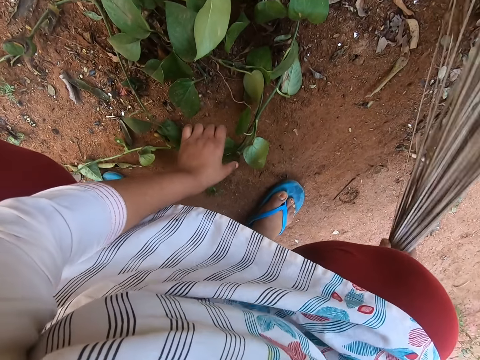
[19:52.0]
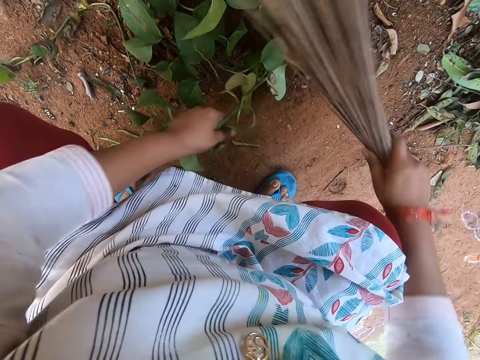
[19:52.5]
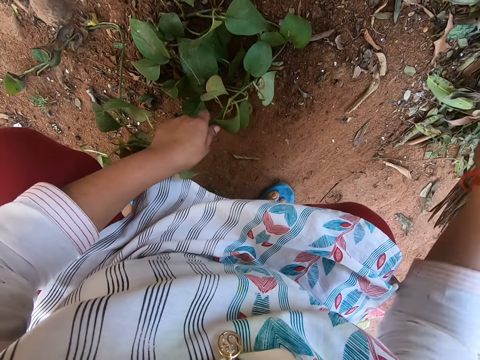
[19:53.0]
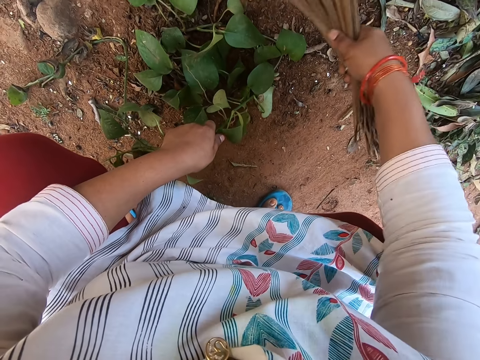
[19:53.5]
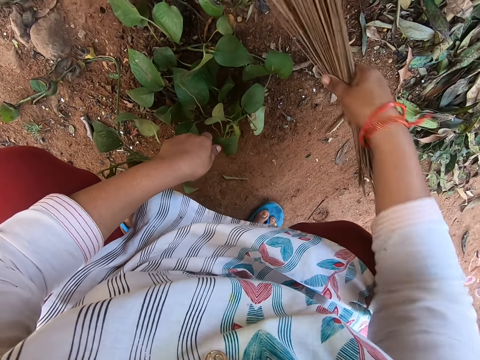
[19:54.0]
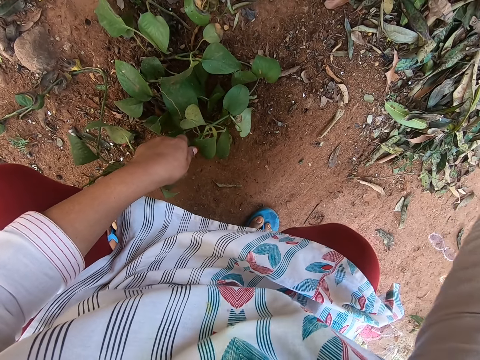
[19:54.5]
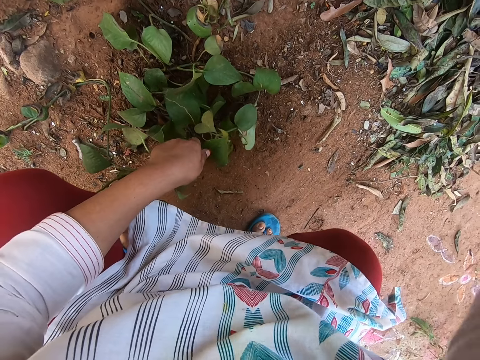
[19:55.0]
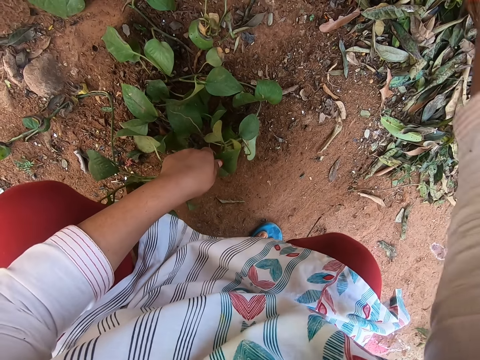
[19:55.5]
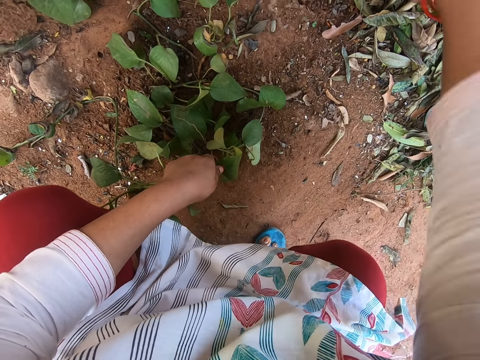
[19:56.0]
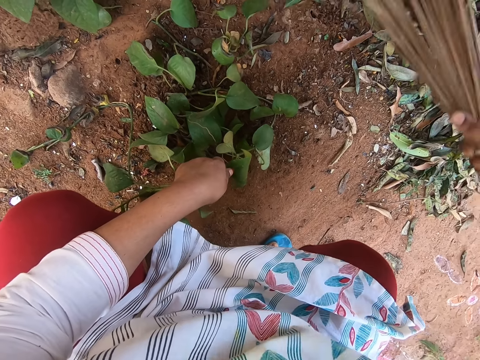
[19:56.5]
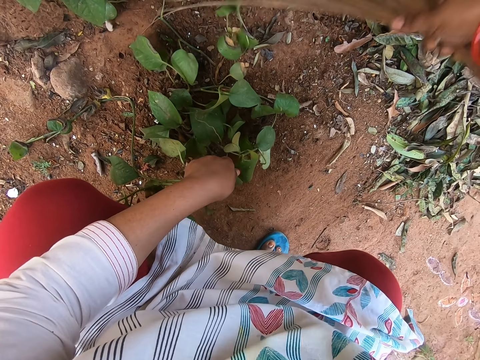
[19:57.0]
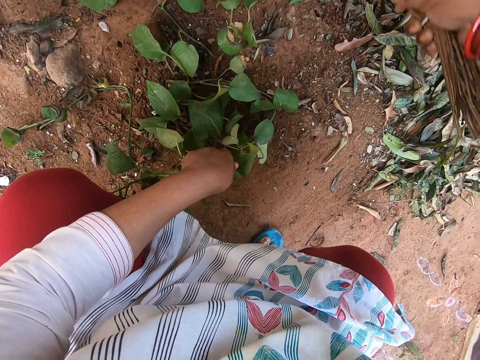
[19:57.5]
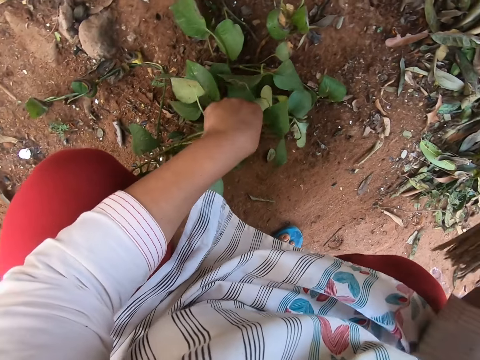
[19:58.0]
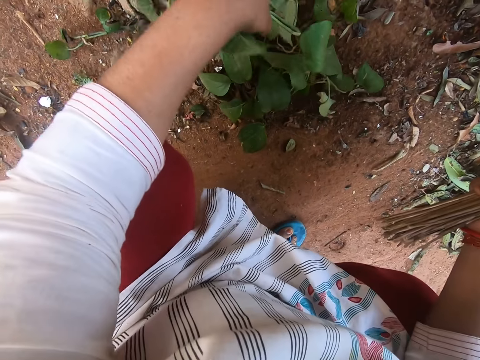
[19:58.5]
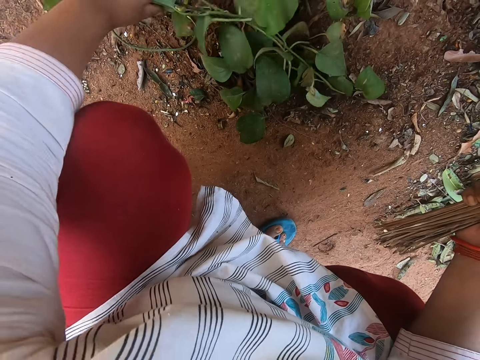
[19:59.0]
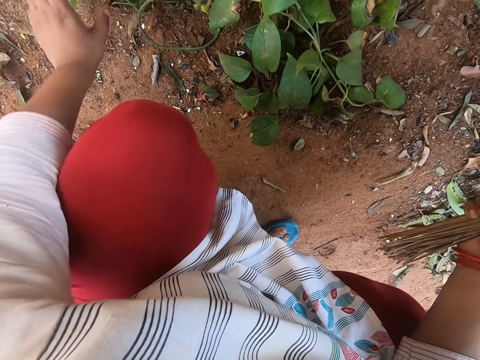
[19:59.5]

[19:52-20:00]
The camera wearer raises the plant from the ground with her left hand. She sweeps the leaves on the ground with the broom in her right hand. She puts the plant on the ground with her left hand.

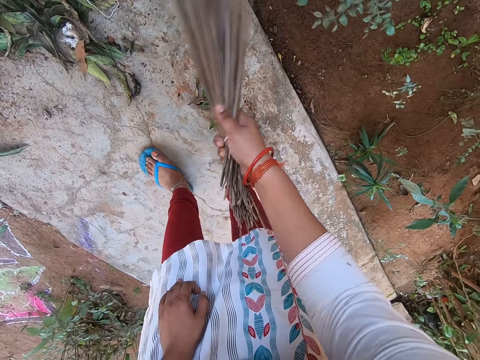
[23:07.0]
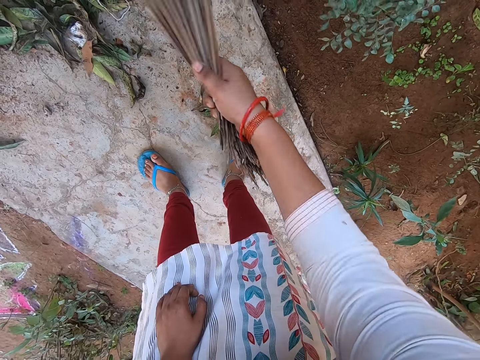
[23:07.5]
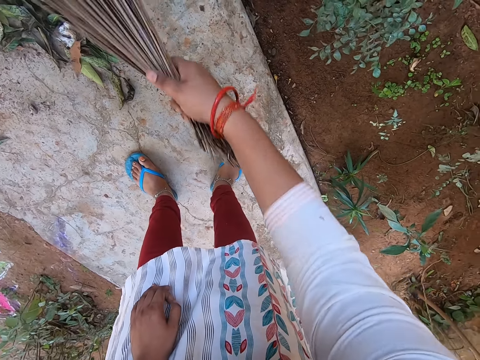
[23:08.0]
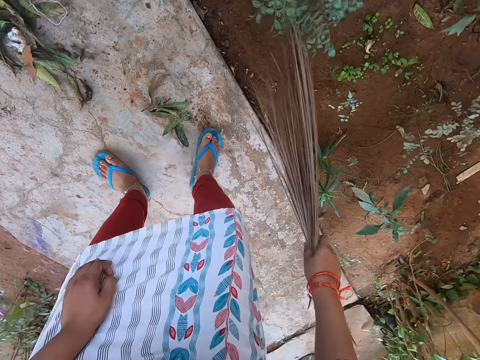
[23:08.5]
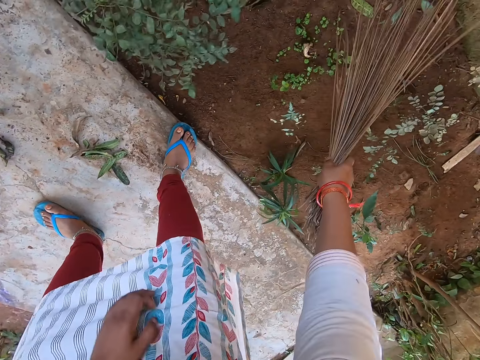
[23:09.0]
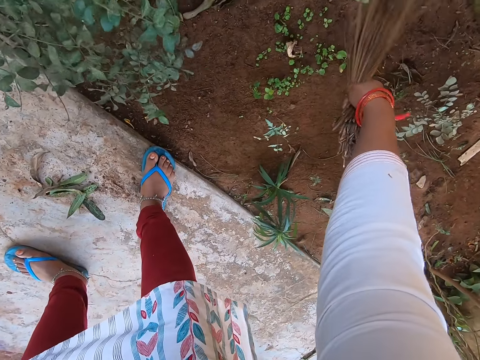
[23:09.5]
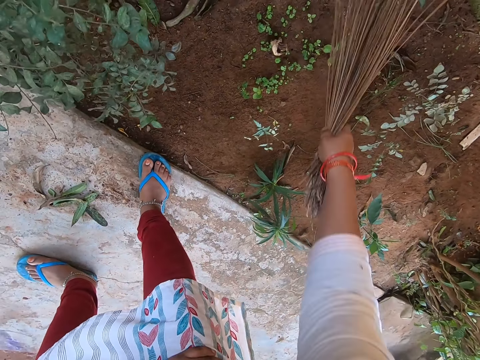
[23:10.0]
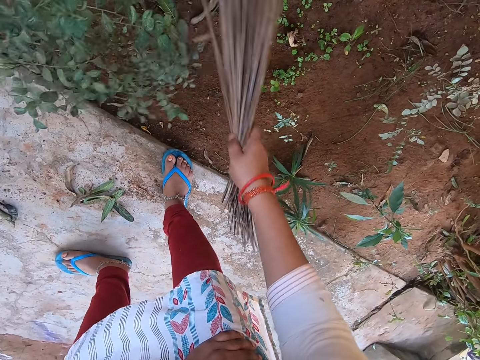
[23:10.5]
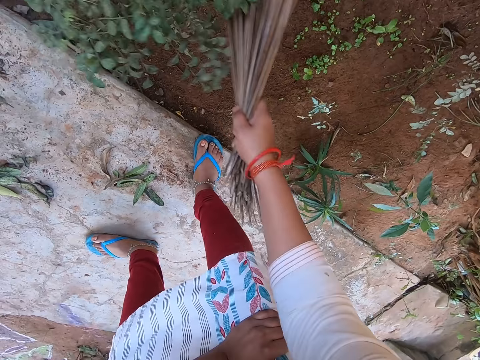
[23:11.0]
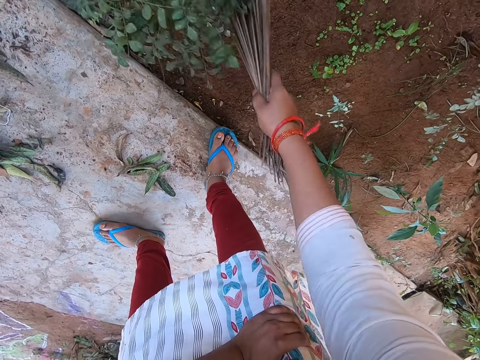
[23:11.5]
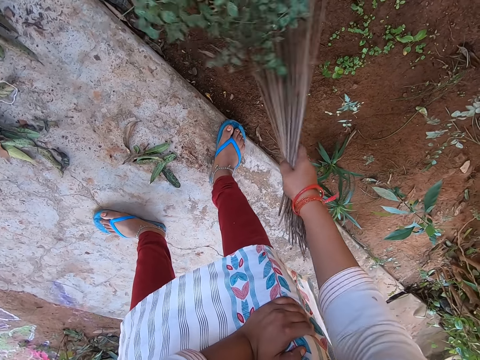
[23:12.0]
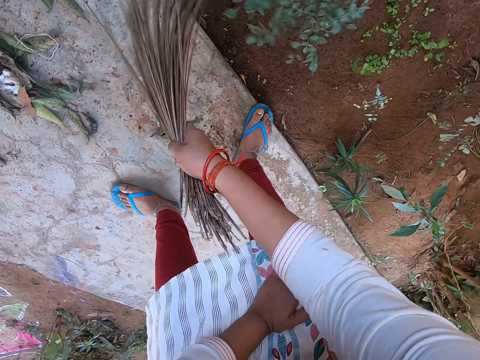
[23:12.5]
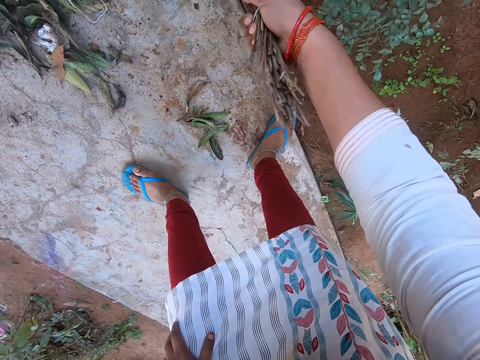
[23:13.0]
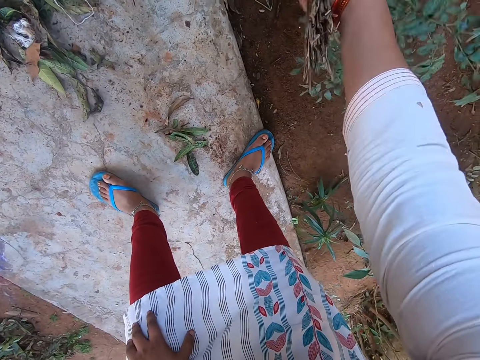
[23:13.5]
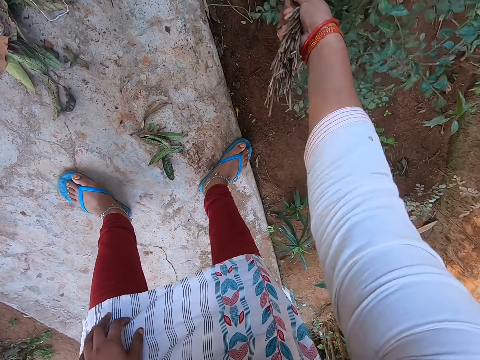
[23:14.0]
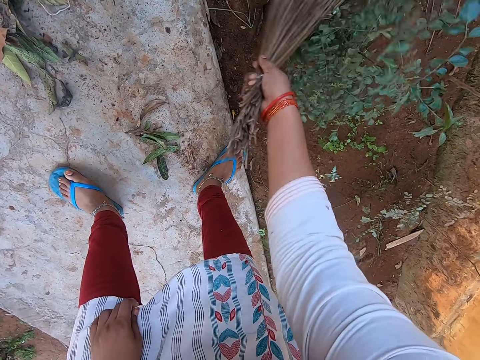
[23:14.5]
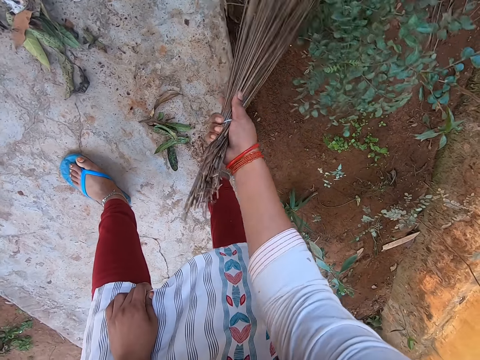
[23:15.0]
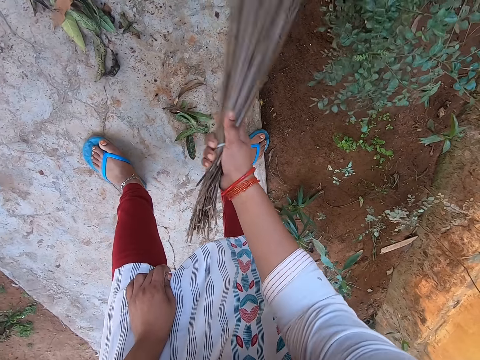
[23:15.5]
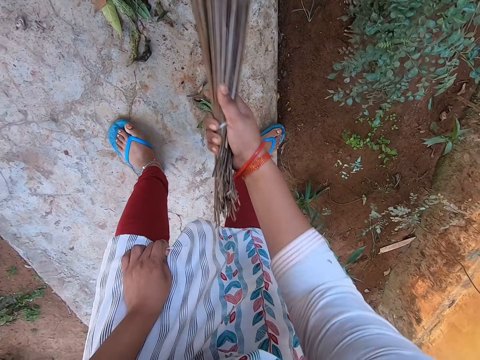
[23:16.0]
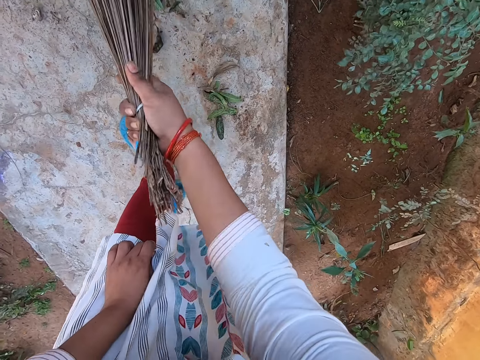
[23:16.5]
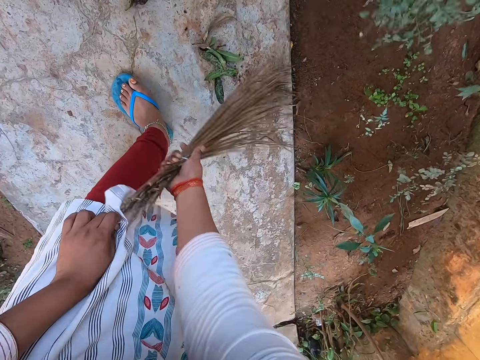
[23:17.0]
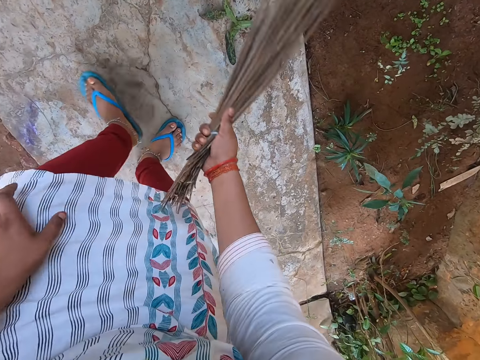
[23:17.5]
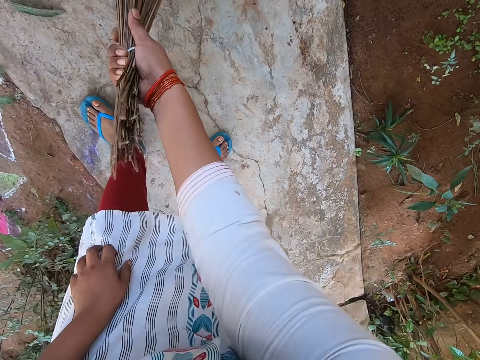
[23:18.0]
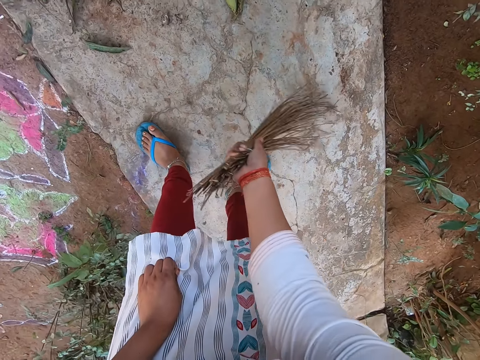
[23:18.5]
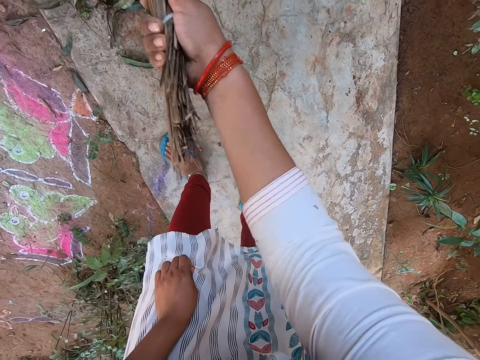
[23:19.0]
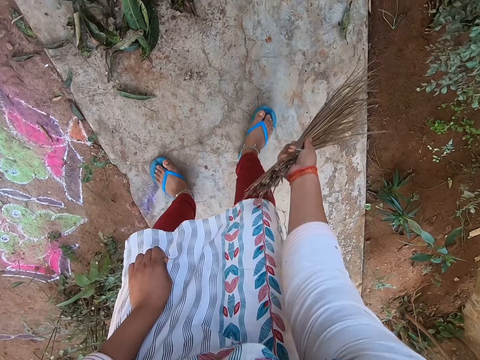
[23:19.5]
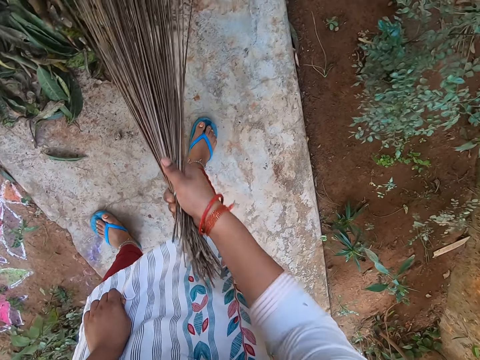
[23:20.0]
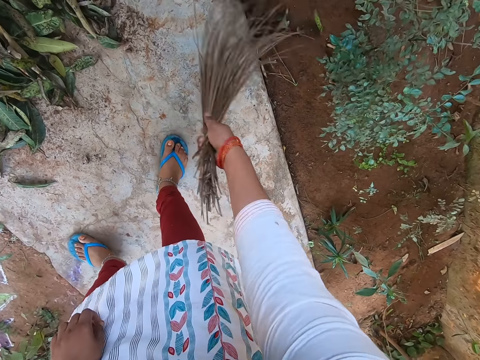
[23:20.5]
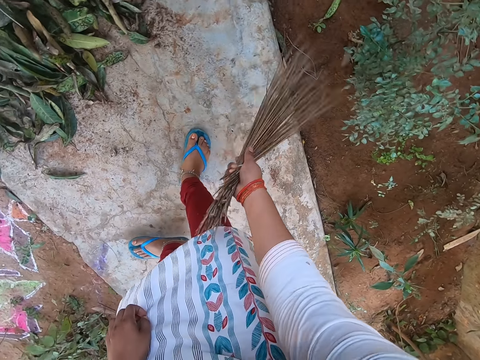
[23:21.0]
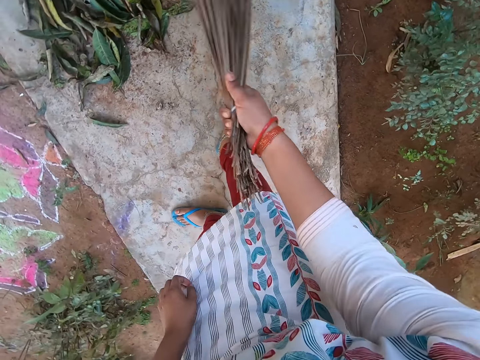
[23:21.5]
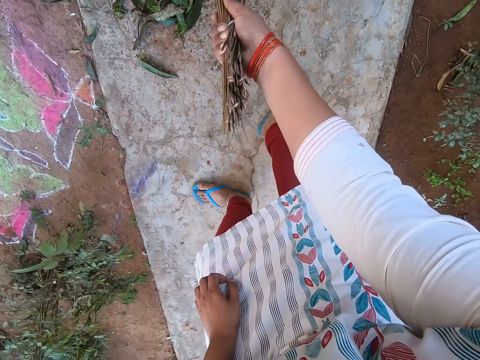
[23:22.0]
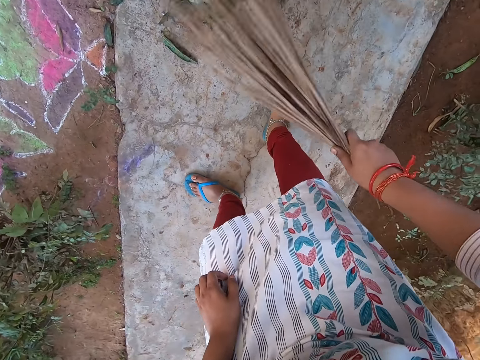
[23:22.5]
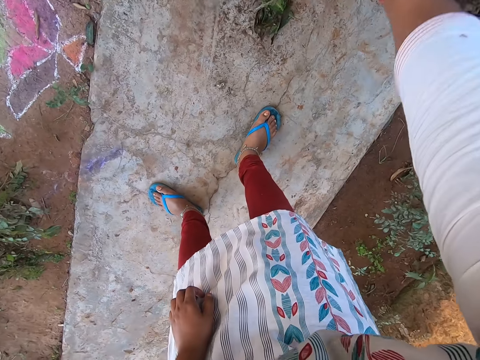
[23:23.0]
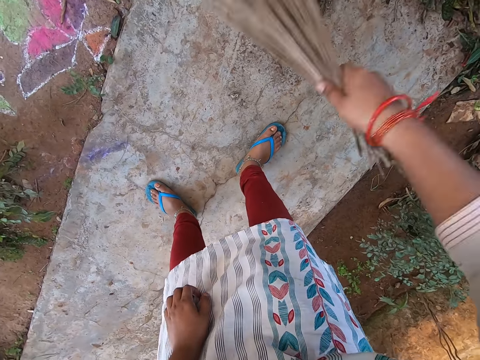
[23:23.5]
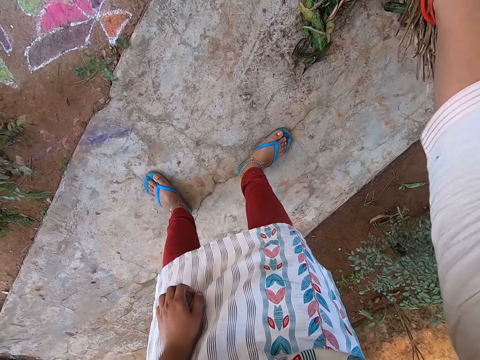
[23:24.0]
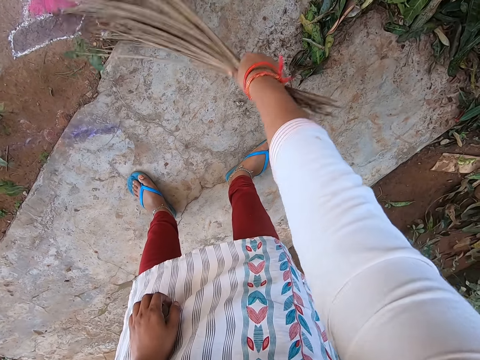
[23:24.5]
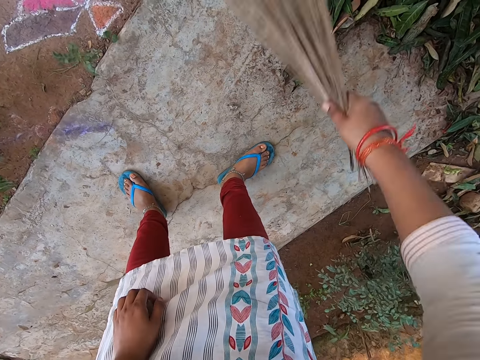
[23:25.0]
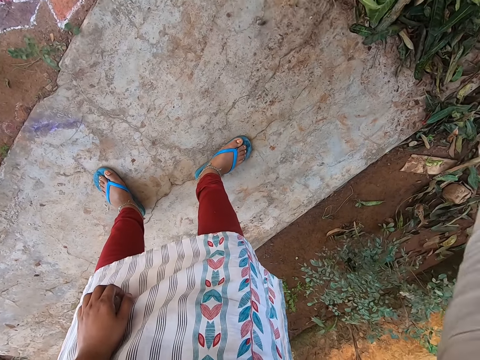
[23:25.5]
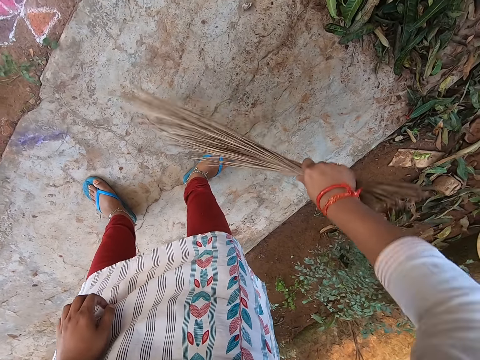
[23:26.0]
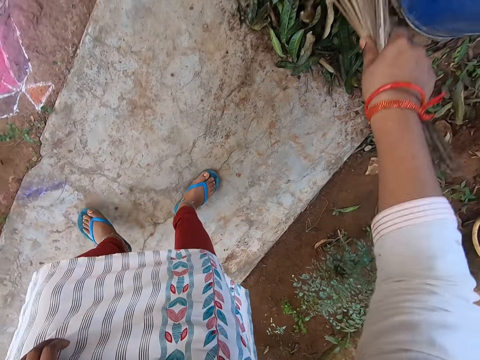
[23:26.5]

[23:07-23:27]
The camera wearer sweeps leaves off the soil with the broom in her right hand. She sweeps the leaves together on the walkway with the broom in her right hand. She places the left hand on the left knee. She sweeps the compound with the broom in the right hand.
